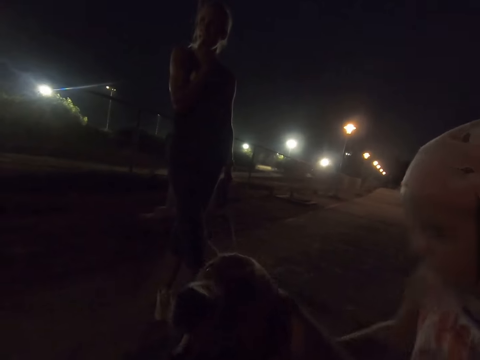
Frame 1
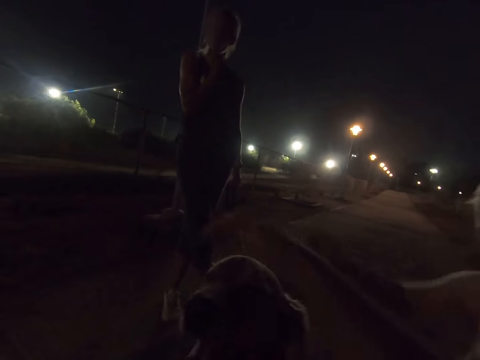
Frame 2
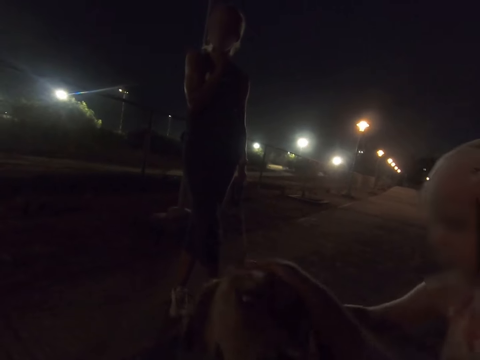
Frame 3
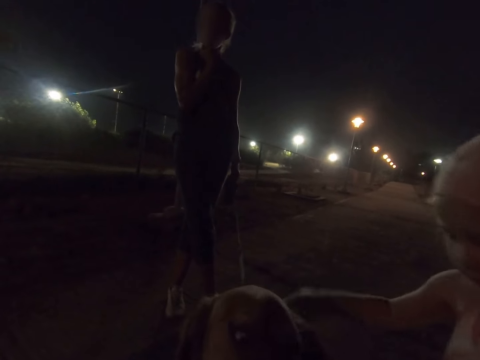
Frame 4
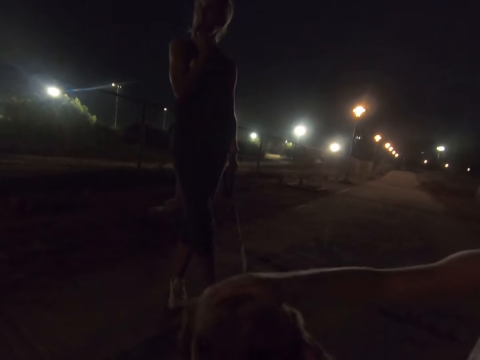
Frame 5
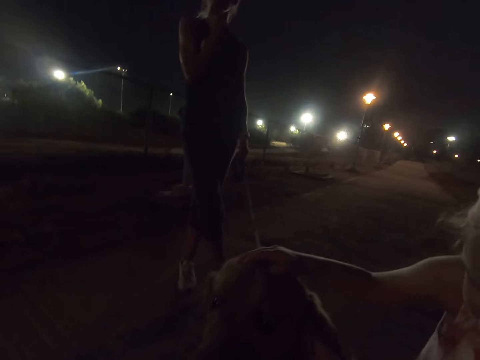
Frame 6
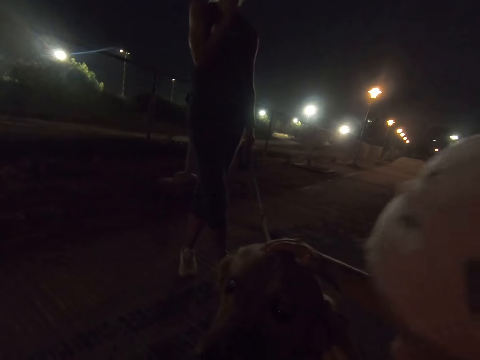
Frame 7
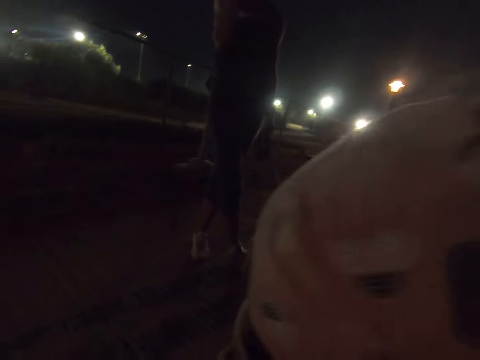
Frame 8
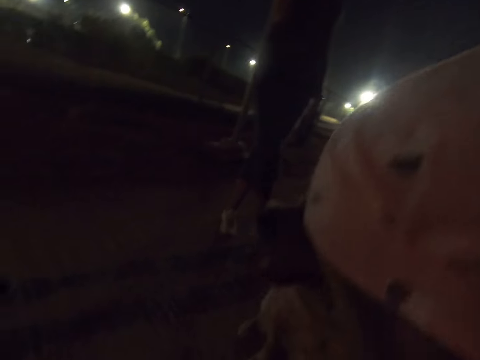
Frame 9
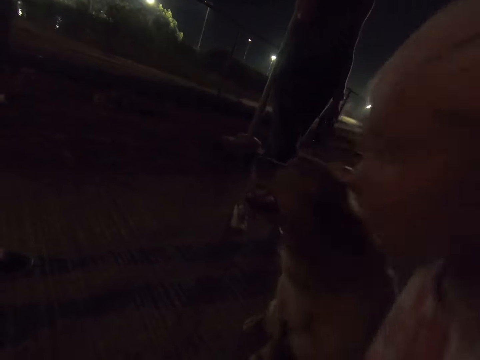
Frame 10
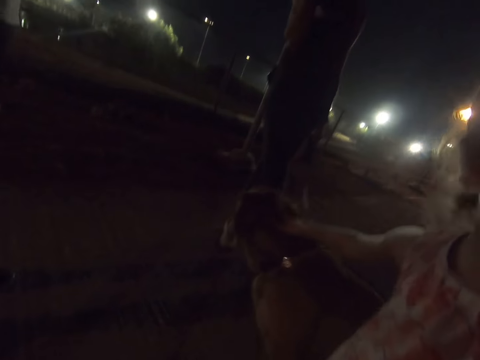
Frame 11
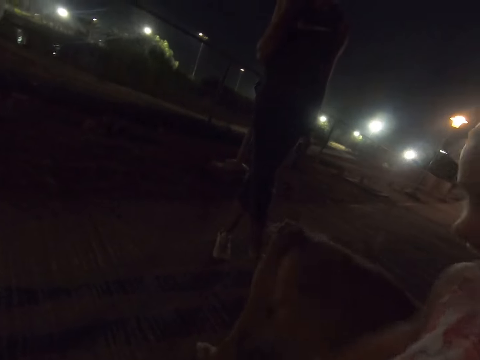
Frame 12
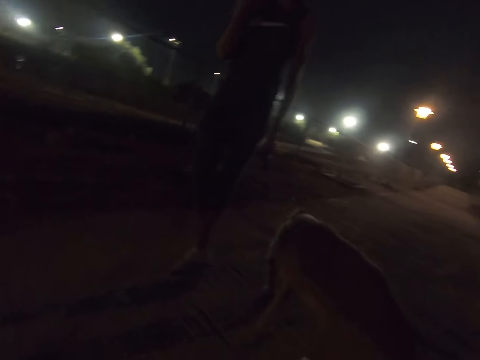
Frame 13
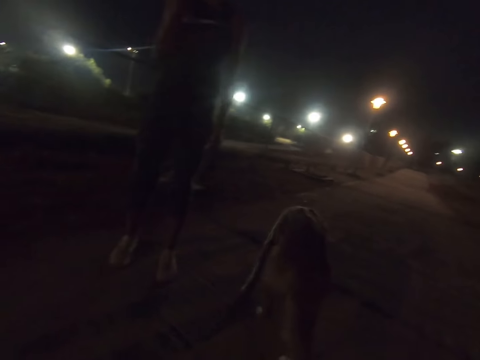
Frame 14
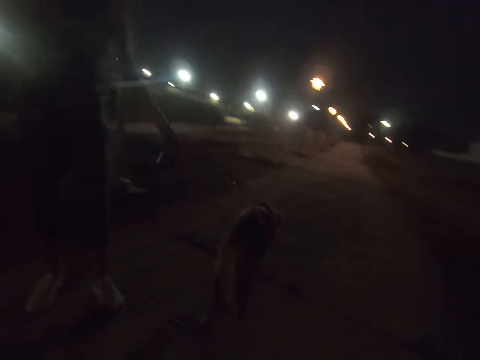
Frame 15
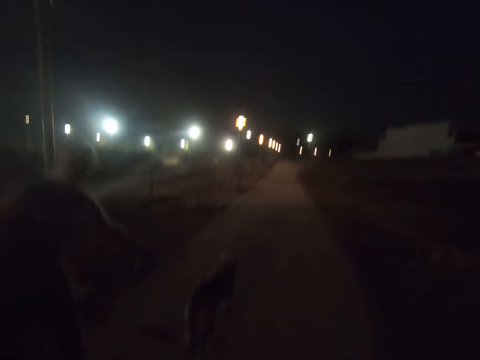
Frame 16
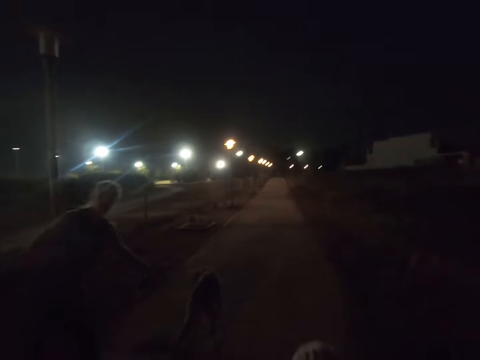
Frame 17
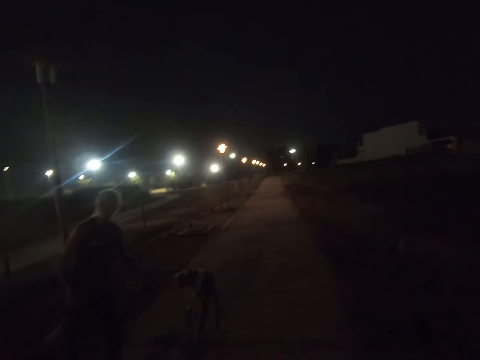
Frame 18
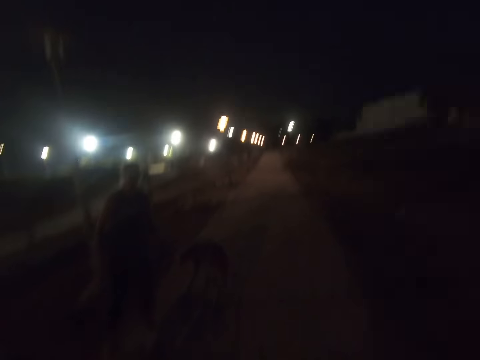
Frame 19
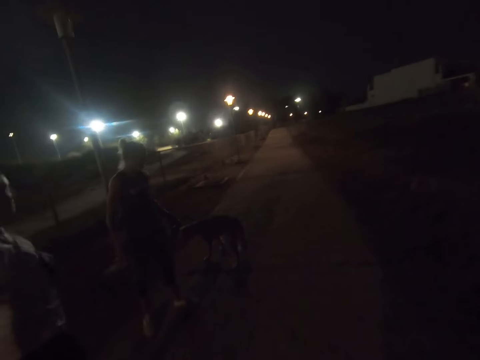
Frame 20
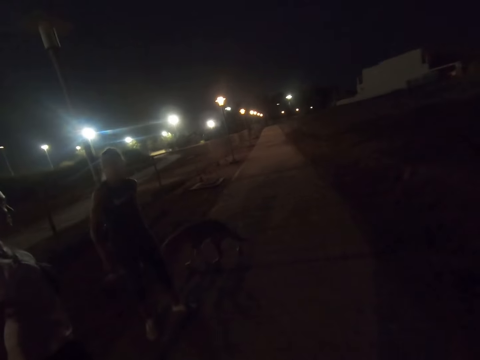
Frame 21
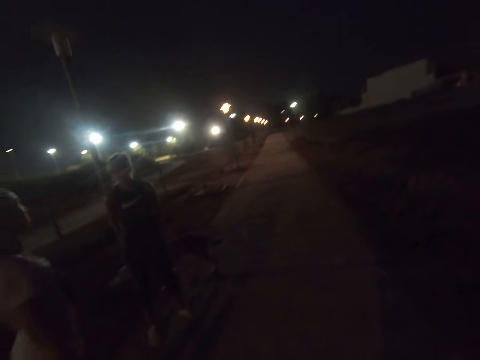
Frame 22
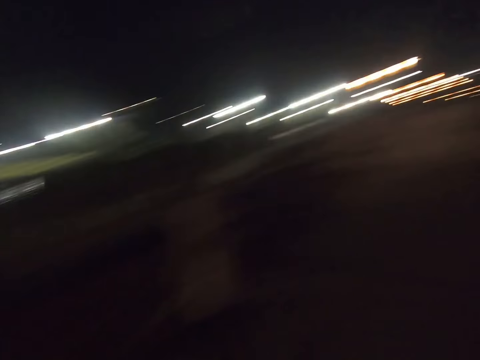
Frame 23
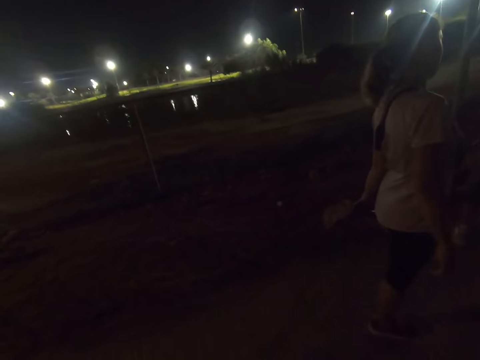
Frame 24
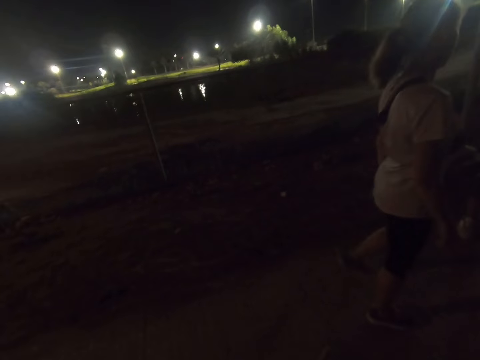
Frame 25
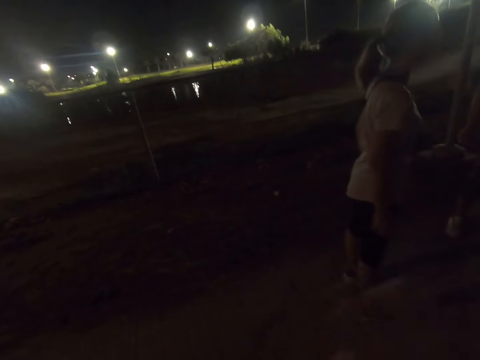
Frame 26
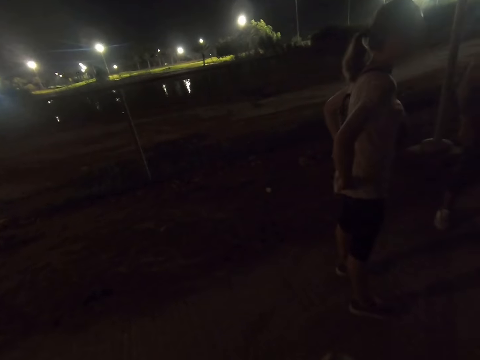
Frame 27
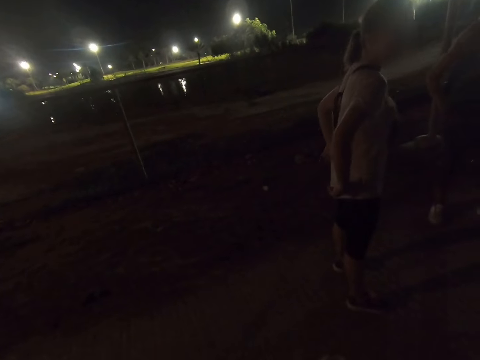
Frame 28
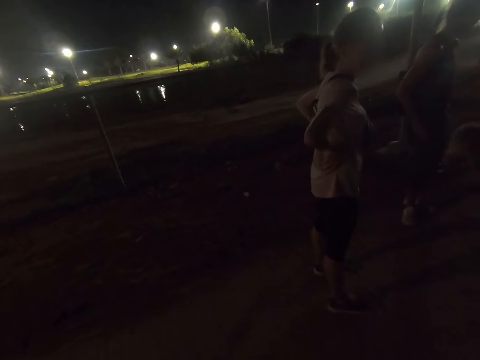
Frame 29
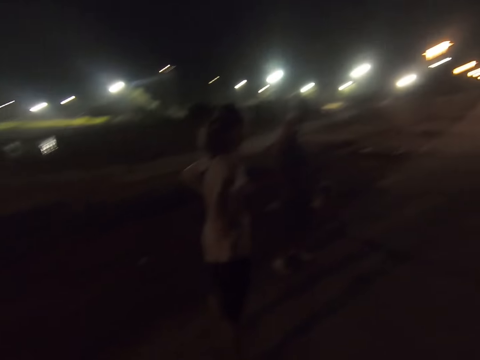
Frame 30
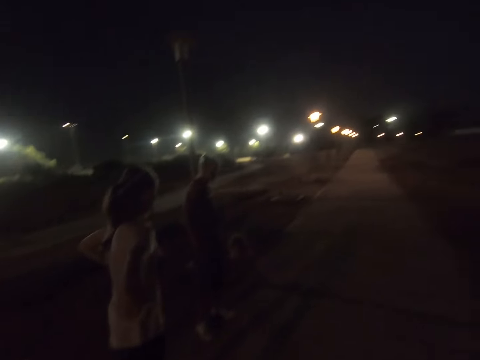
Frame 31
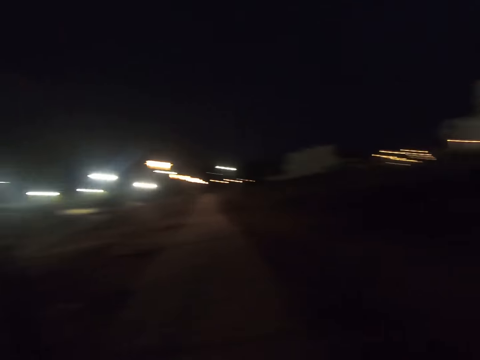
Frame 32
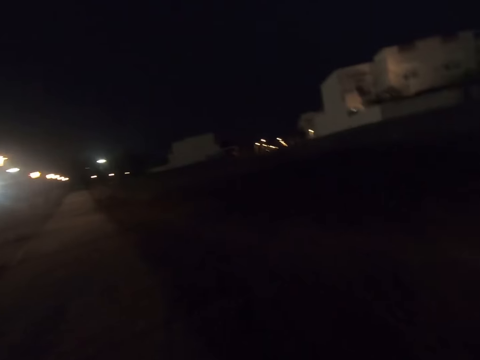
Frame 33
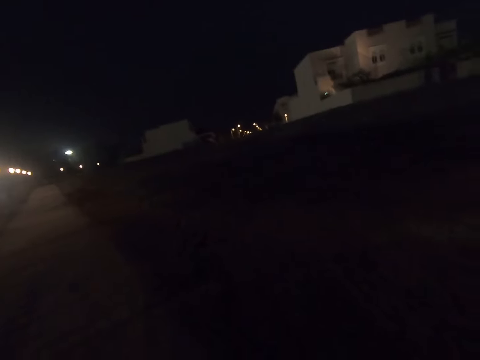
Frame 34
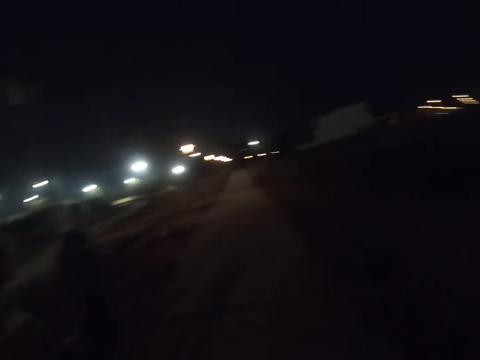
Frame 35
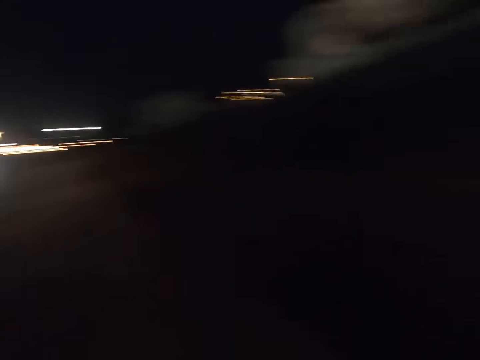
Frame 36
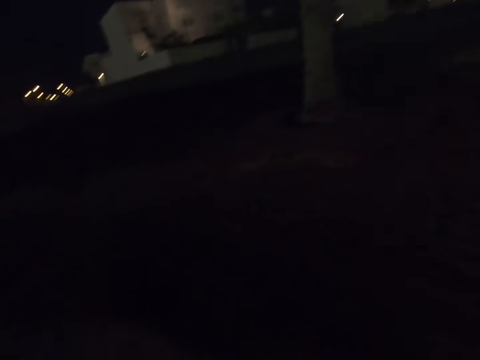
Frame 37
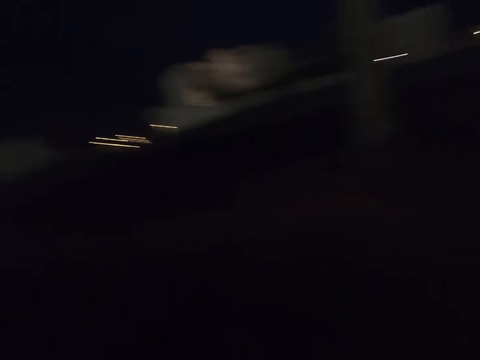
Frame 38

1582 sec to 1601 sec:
The camera wearer pets the dog. The child pets the dog. The woman holds the dog's leash. She holds the dog's leash again. The girl kisses the dog. Another woman pulls the dog. Another woman dialogues with the first woman. The first woman holds the dog's leash. Another woman puts her leg up and fixes her top. The camera wearer looks around.

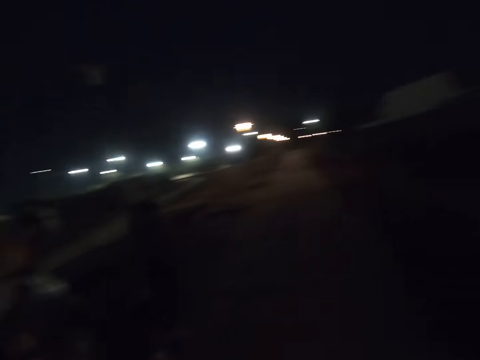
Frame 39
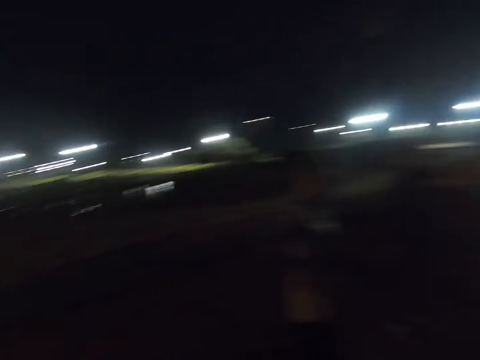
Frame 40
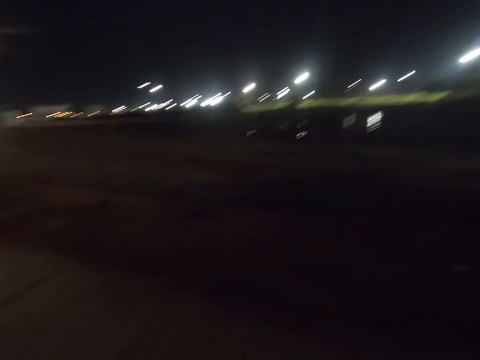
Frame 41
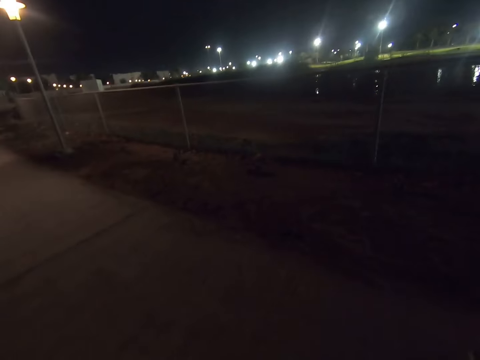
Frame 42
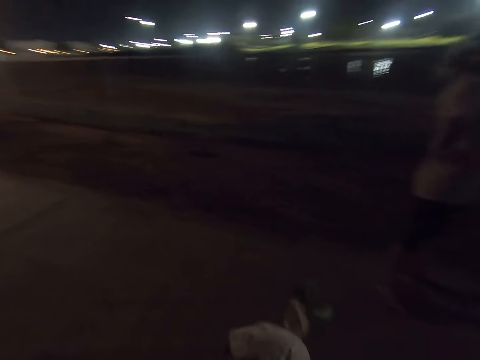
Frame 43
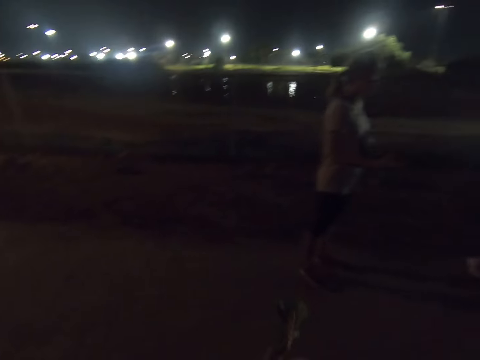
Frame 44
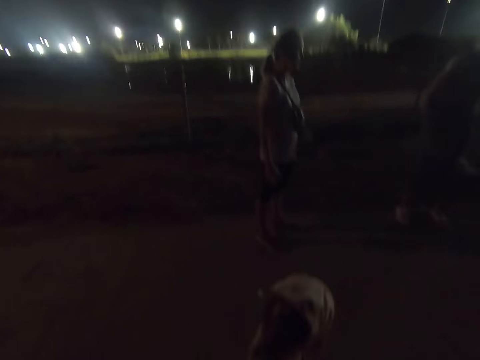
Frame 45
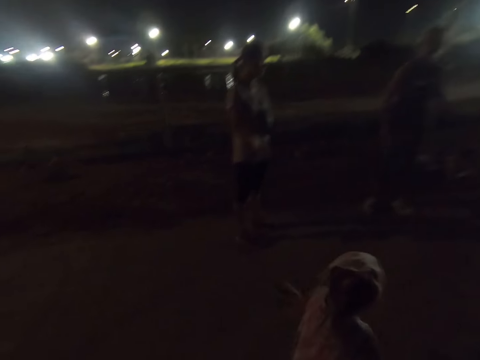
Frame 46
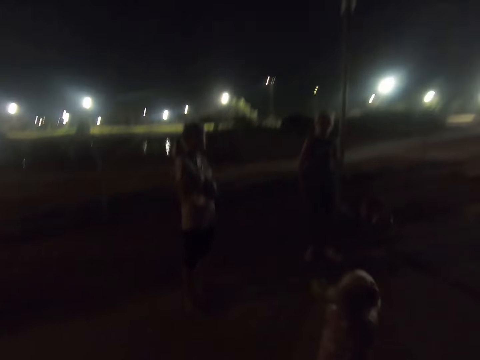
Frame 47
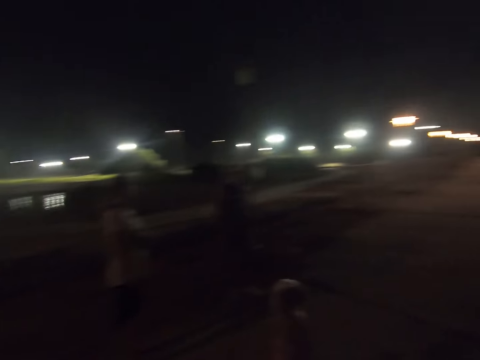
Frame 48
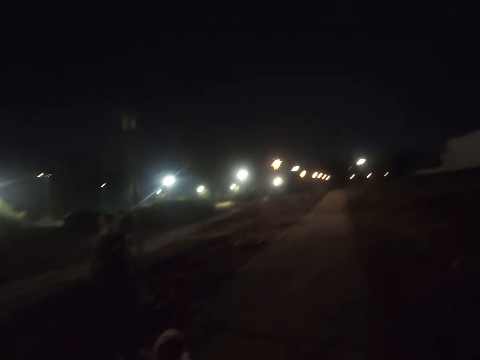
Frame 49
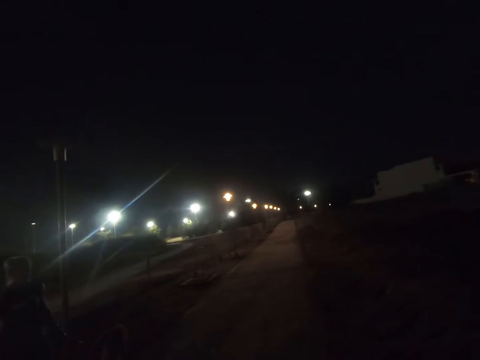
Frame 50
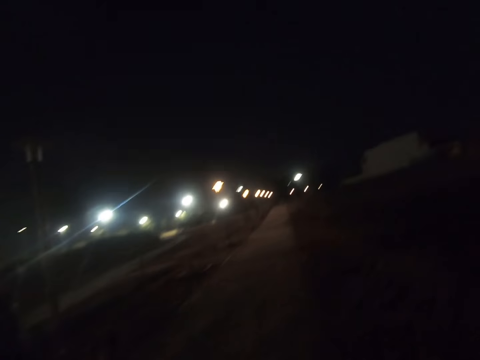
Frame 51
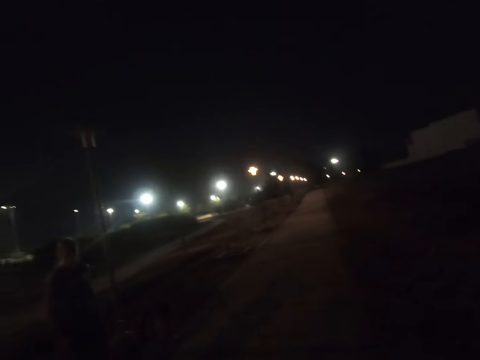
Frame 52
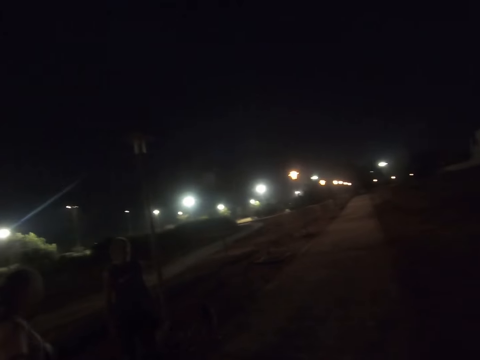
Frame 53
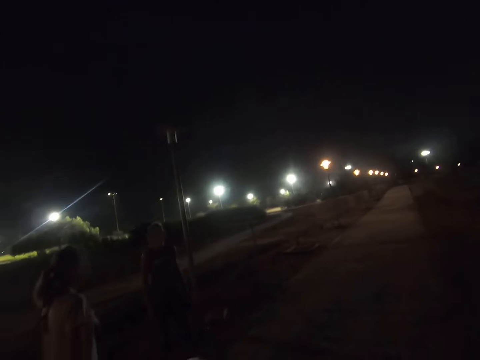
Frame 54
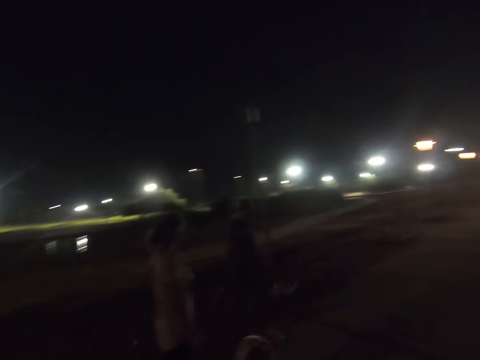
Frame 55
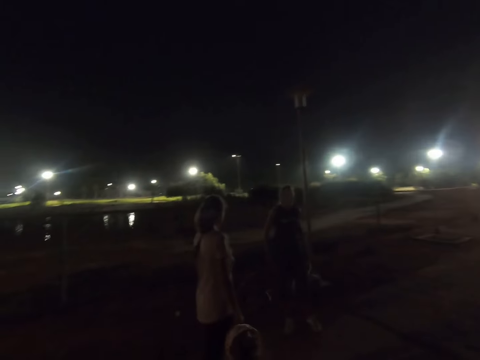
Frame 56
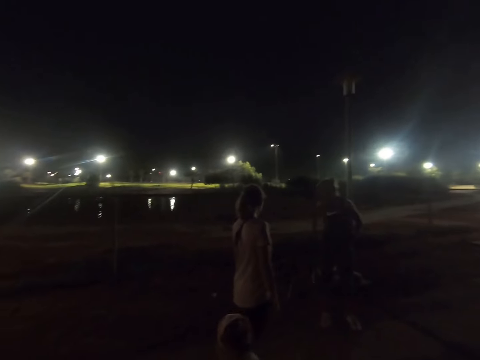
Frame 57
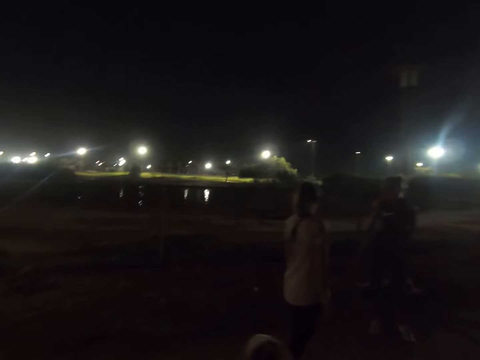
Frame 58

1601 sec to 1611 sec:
The girl walks around.
